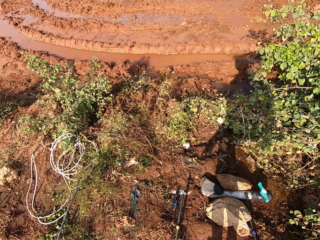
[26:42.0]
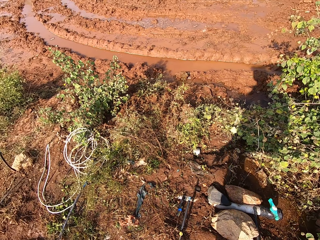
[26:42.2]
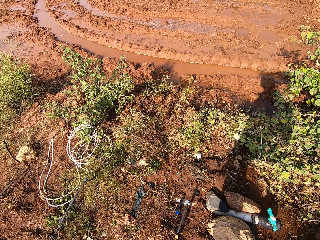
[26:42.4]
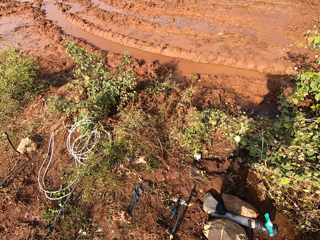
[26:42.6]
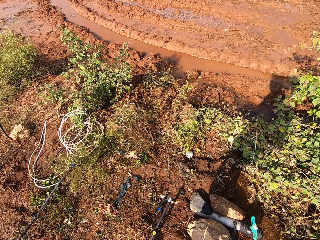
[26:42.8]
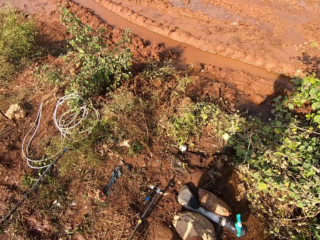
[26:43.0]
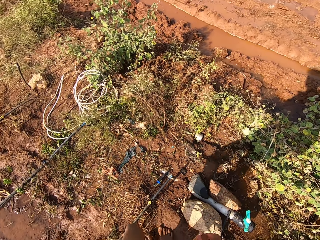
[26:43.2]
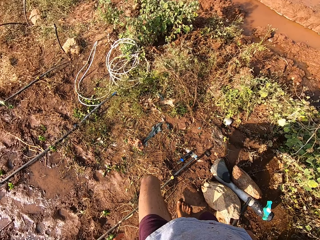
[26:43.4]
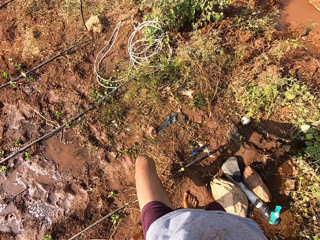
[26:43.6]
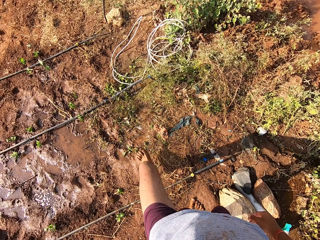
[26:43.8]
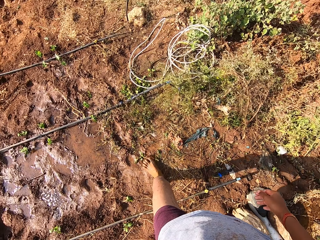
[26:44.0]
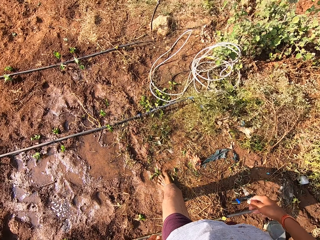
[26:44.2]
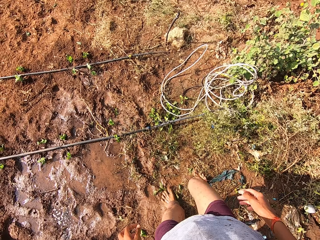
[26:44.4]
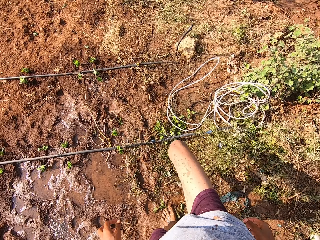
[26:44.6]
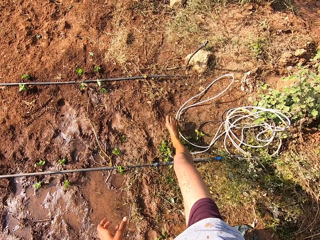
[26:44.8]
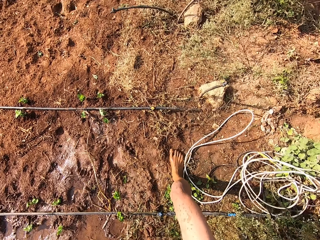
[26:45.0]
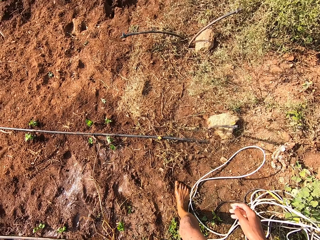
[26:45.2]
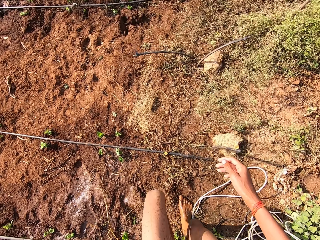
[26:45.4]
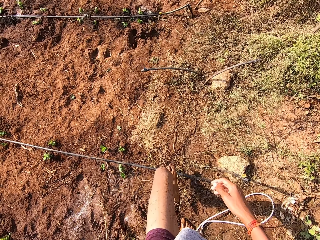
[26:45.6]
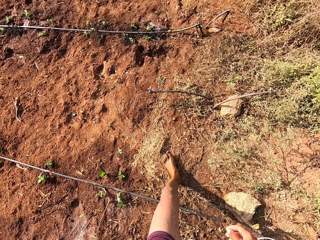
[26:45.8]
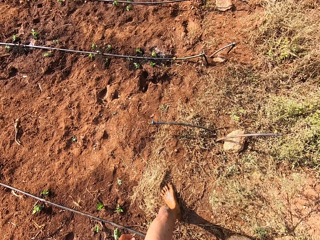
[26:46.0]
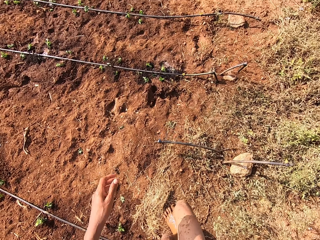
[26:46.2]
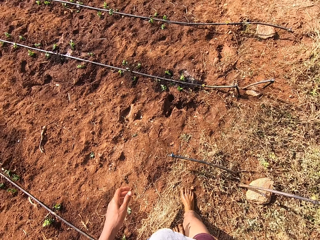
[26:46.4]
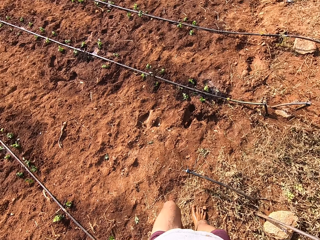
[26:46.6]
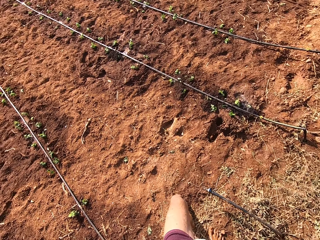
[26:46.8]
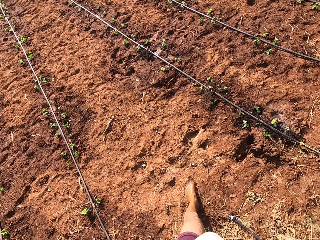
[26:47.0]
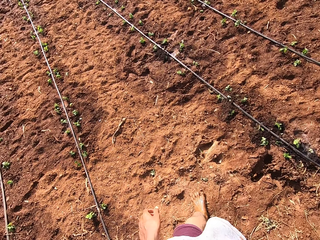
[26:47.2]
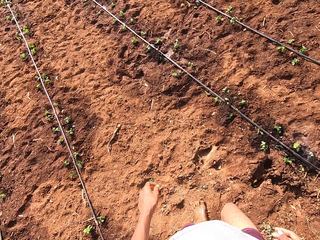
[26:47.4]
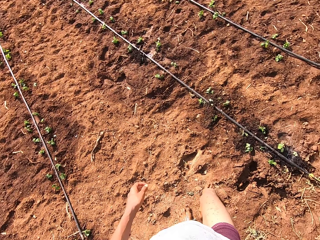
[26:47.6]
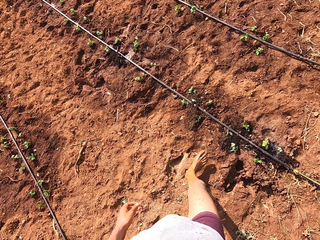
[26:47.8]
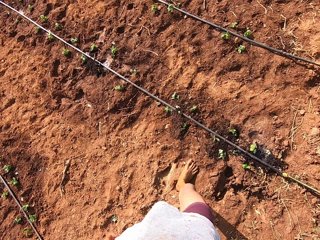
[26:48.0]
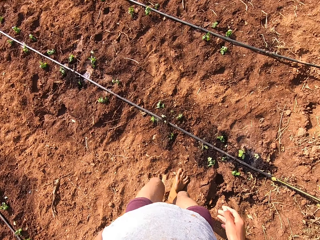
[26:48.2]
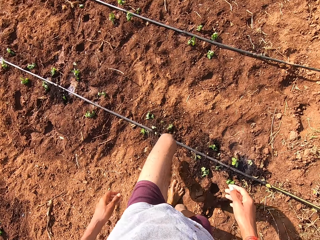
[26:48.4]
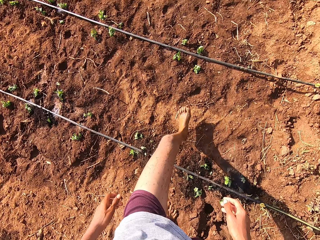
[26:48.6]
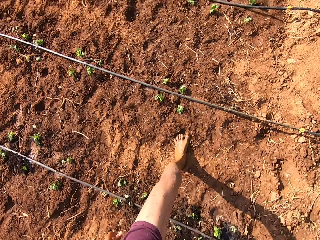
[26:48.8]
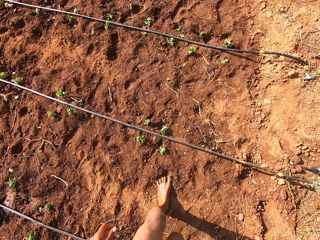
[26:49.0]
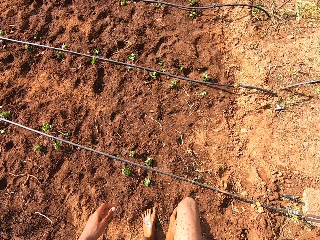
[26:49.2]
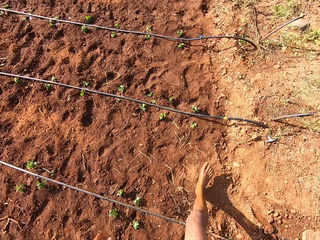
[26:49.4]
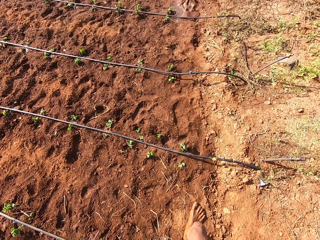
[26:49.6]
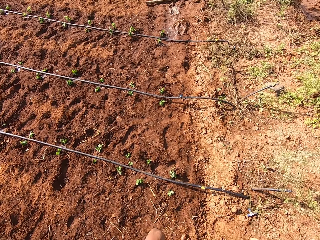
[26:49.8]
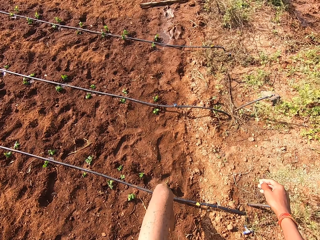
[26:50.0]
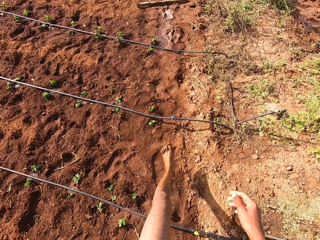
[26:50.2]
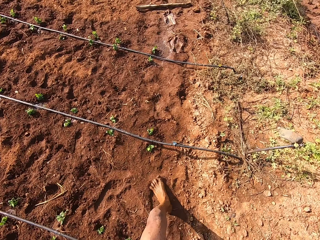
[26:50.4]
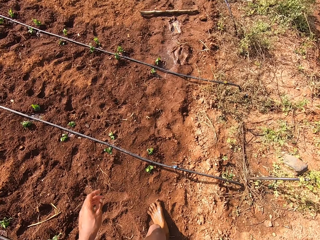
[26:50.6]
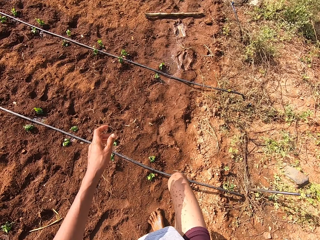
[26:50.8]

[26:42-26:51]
The camera wearer walks in the farm.

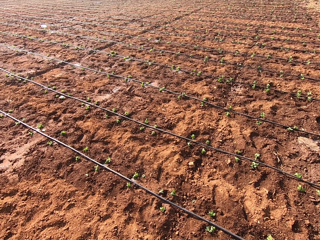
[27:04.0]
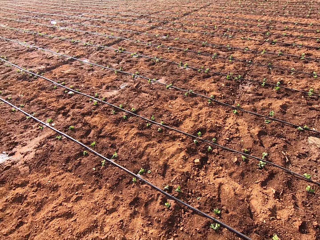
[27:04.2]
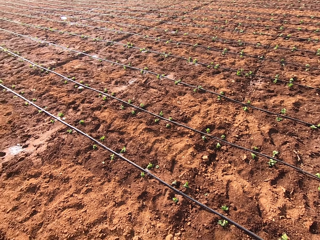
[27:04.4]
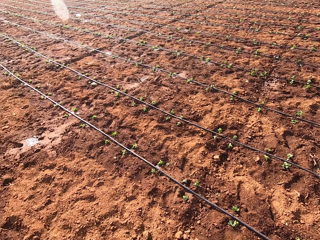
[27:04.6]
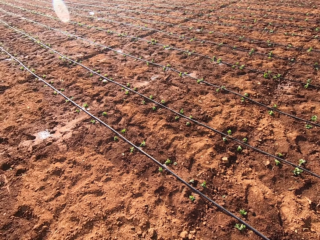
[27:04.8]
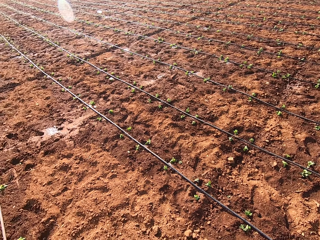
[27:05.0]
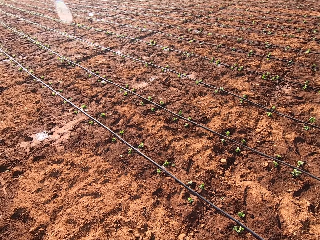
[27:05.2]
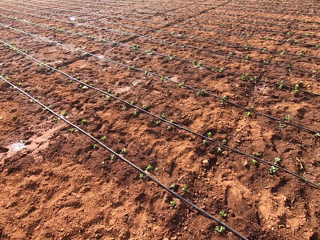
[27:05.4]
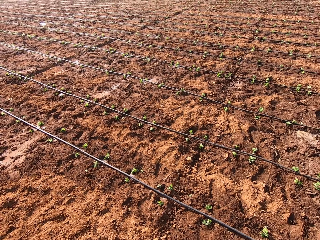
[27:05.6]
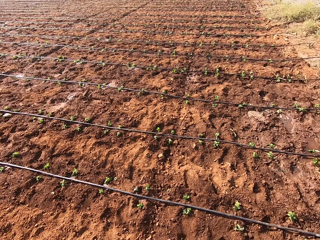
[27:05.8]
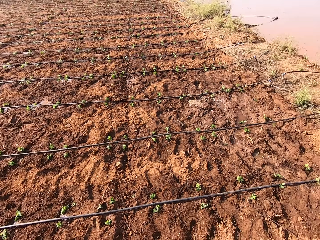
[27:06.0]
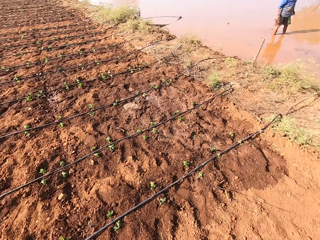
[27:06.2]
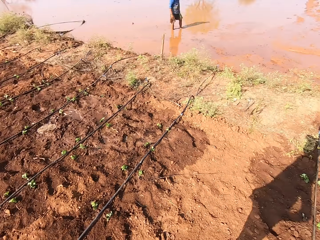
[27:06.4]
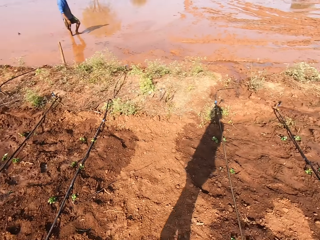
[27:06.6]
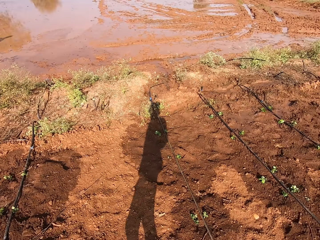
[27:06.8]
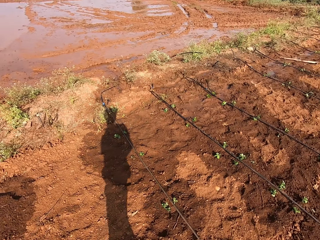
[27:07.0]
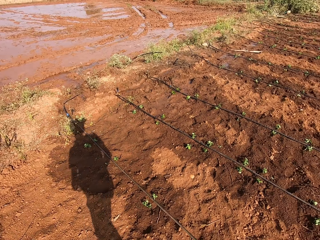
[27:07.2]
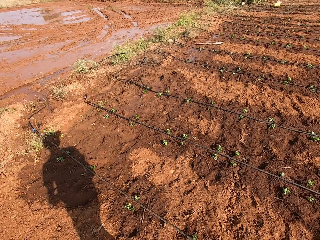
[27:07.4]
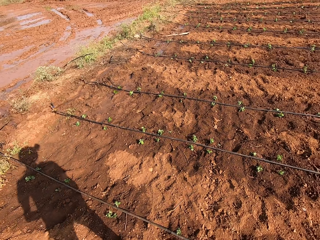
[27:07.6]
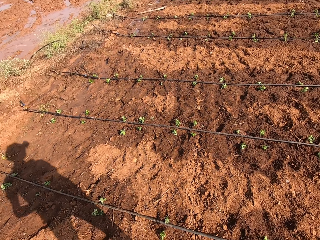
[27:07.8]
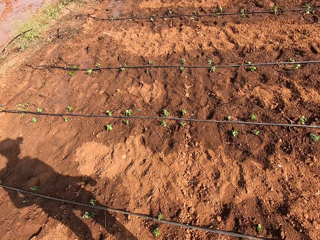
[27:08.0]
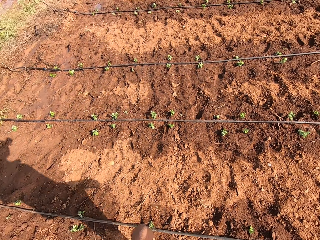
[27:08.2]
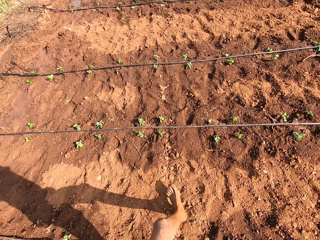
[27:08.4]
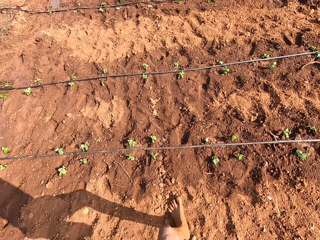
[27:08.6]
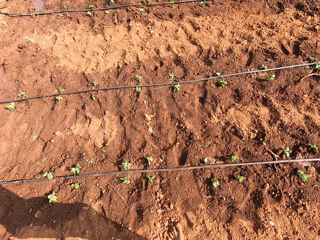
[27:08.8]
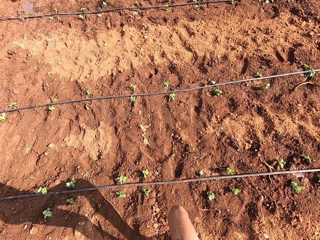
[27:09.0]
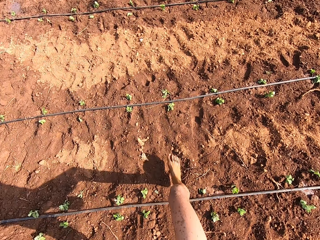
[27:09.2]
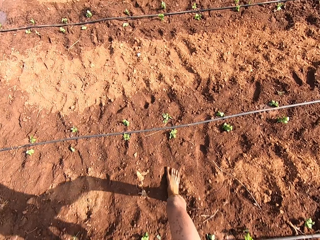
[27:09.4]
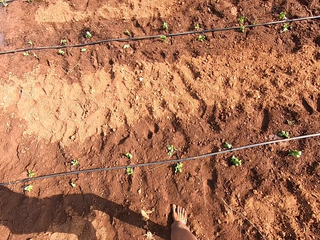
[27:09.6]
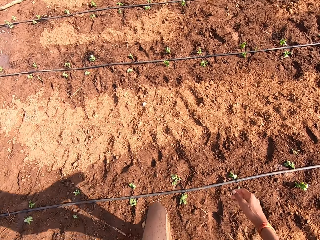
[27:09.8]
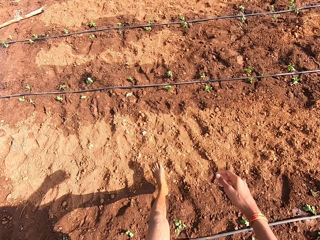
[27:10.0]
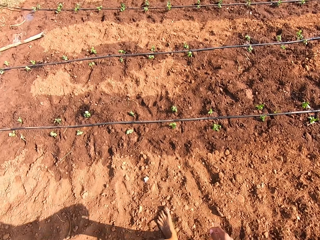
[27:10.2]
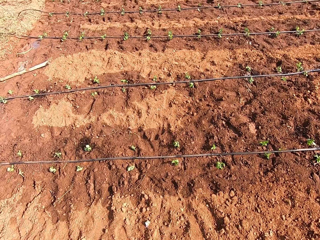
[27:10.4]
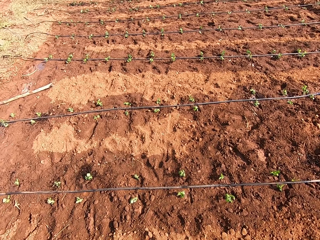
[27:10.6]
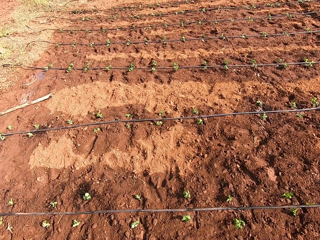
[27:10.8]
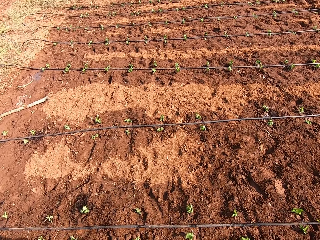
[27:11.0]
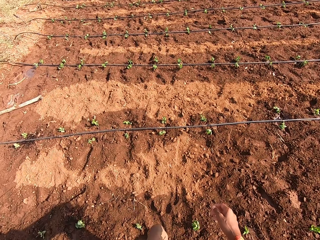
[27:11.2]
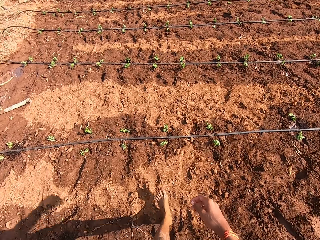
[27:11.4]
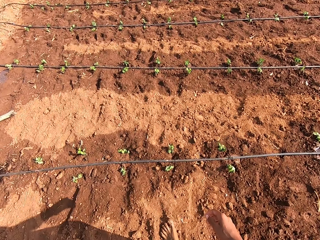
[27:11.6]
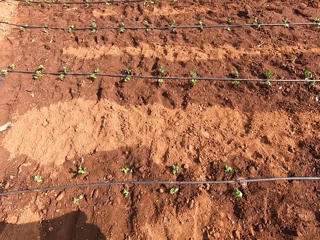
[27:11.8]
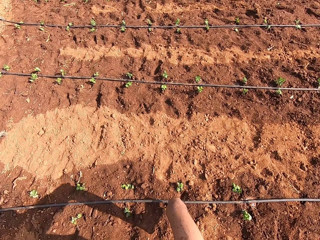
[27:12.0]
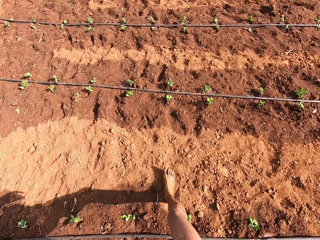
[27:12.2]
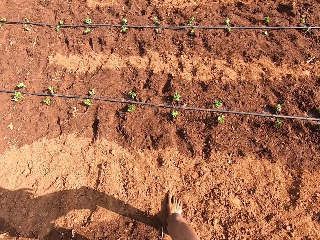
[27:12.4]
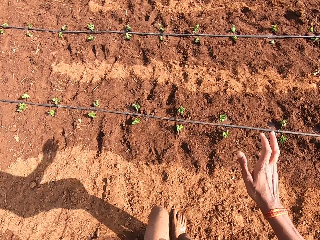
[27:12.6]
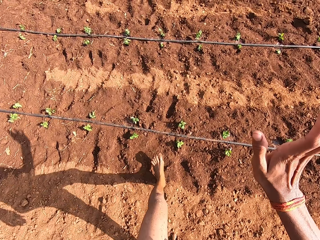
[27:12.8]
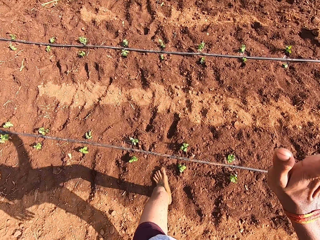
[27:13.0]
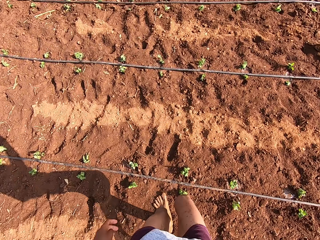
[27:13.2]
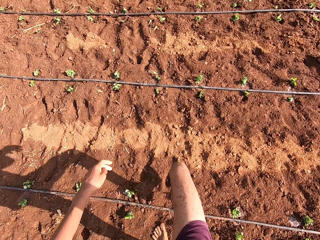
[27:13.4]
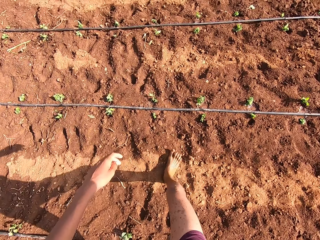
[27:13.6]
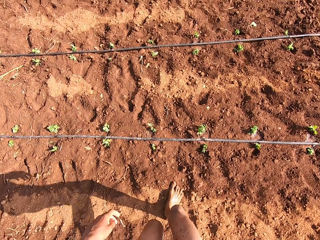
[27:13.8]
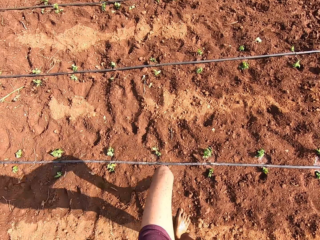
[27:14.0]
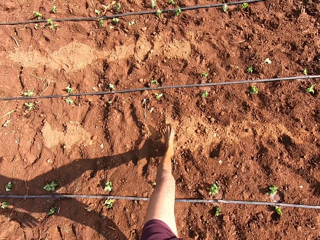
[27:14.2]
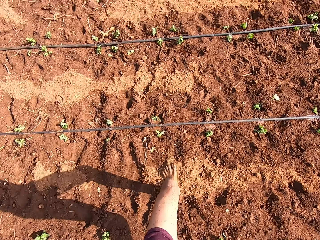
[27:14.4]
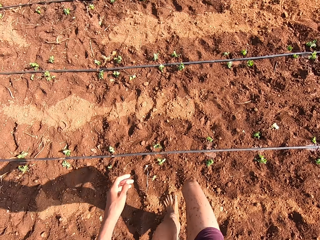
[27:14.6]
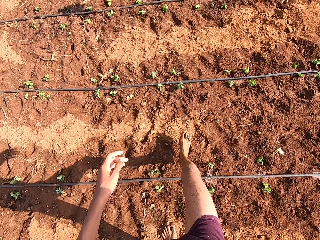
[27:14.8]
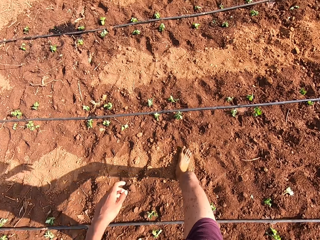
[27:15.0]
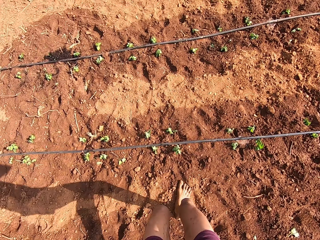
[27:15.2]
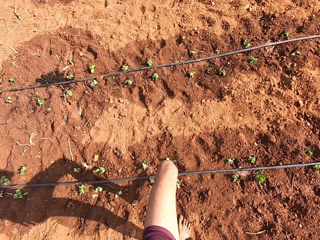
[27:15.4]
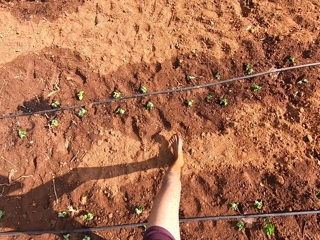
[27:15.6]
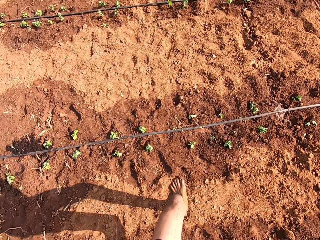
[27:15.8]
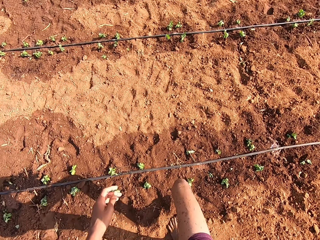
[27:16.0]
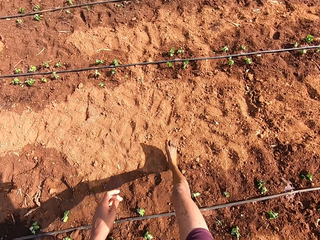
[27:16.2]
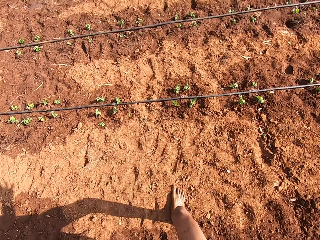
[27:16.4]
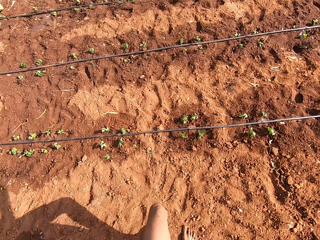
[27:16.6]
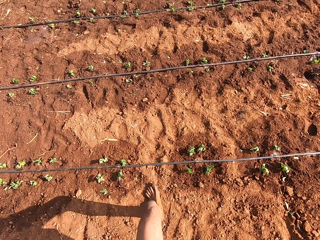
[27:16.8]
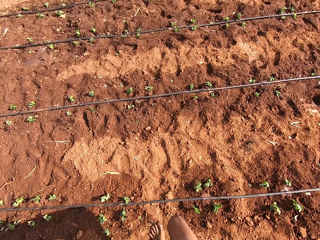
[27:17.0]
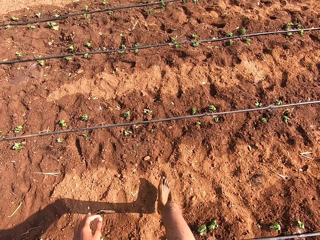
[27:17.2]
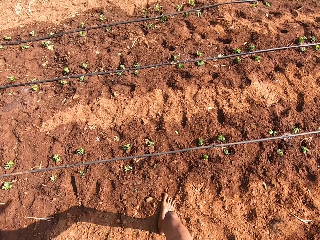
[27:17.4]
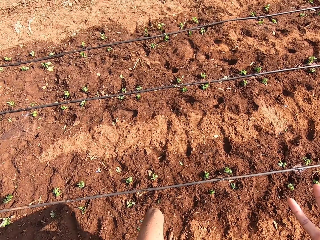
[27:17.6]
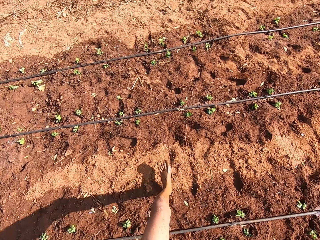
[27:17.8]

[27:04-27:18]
The camera wearer looks around. He walks in the farm. He raises his right hand up.
